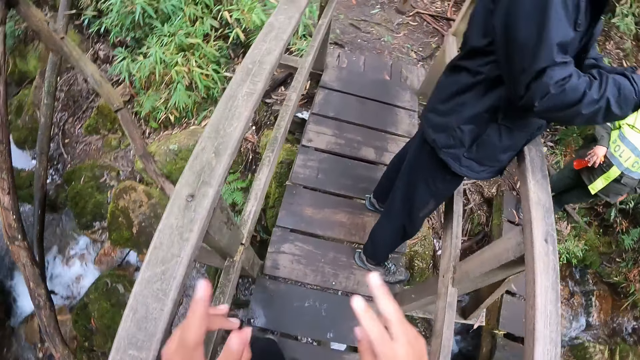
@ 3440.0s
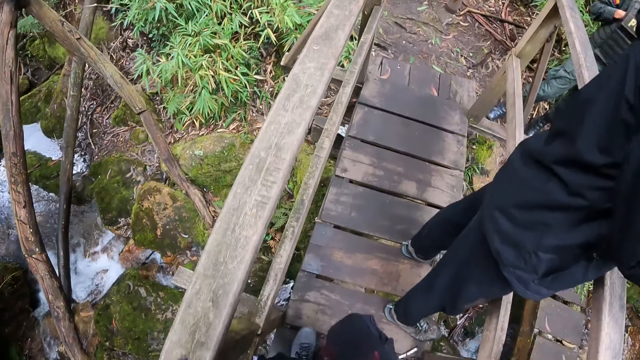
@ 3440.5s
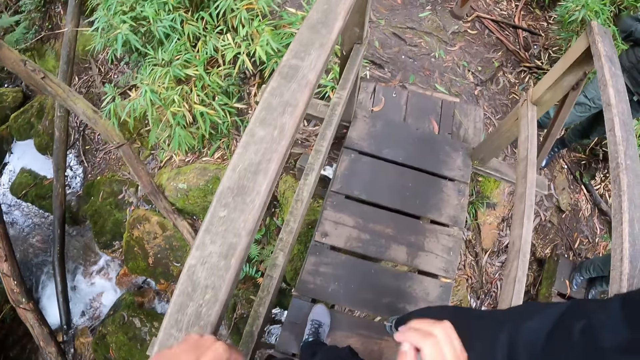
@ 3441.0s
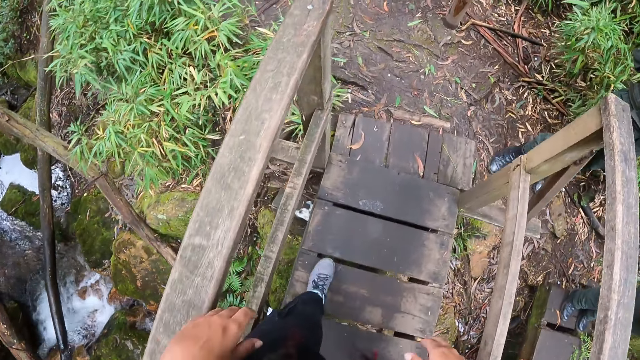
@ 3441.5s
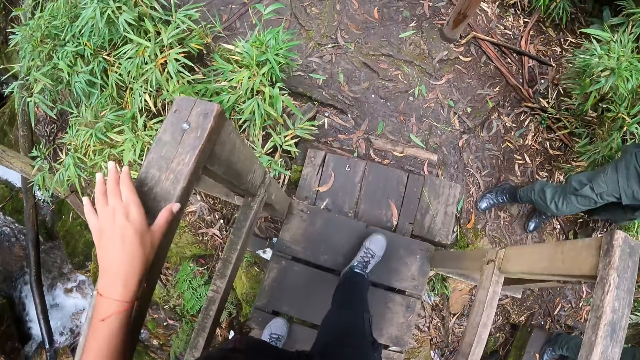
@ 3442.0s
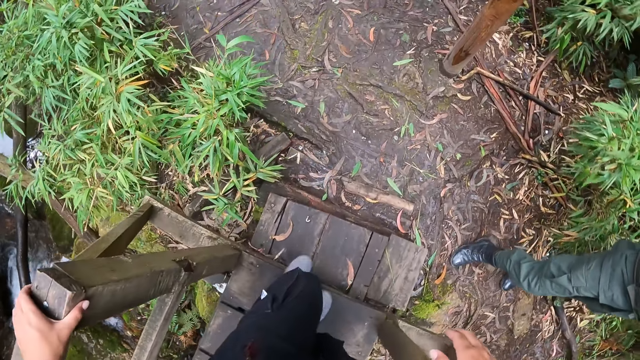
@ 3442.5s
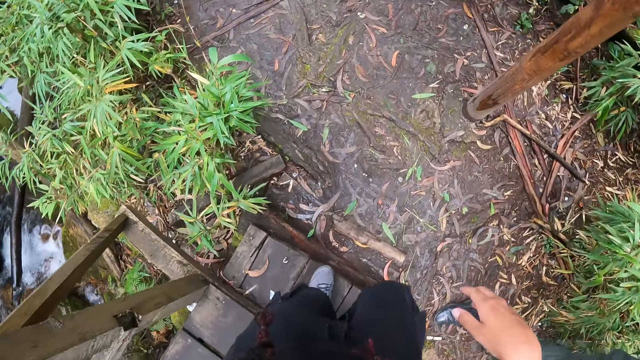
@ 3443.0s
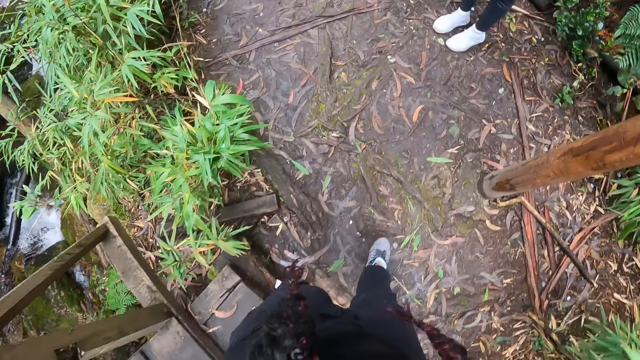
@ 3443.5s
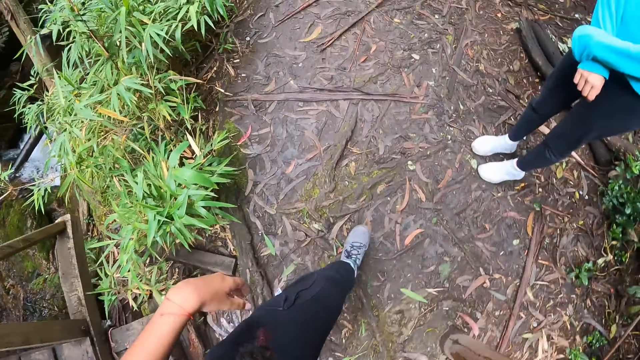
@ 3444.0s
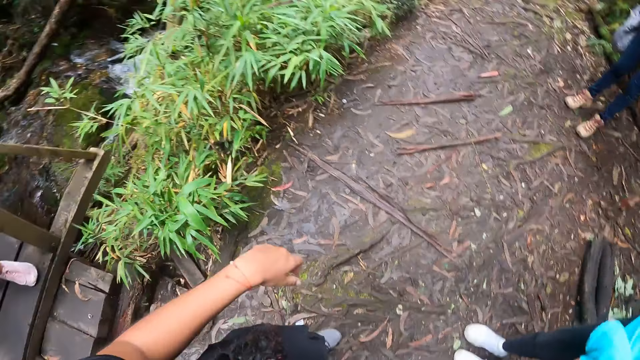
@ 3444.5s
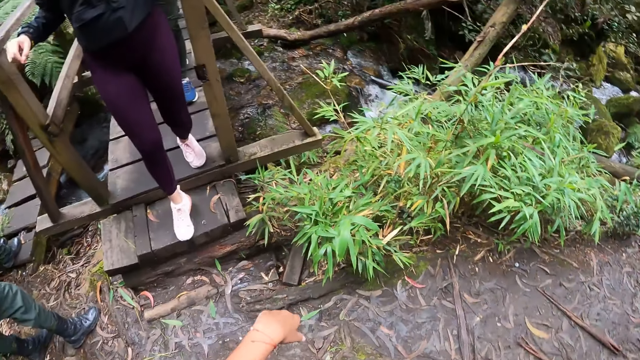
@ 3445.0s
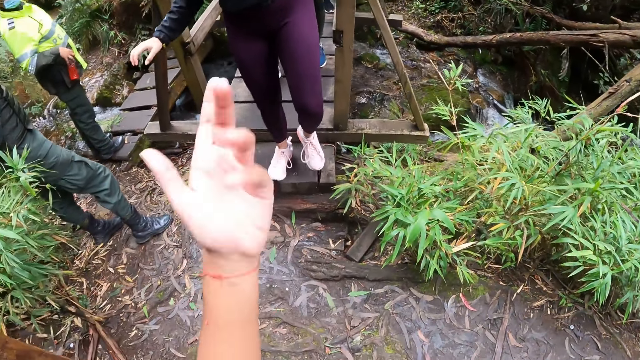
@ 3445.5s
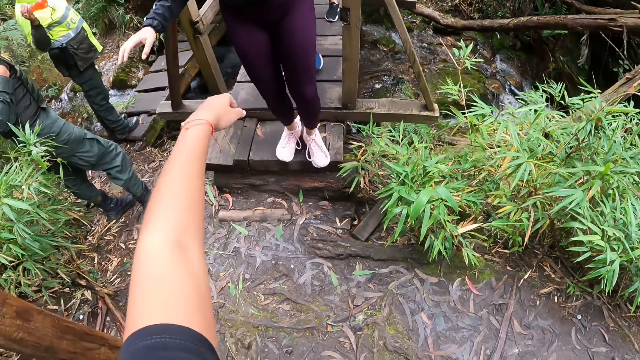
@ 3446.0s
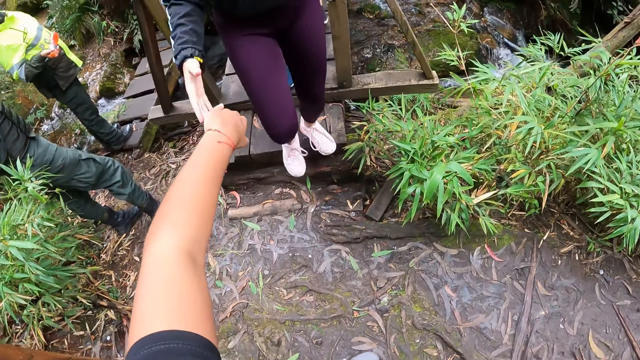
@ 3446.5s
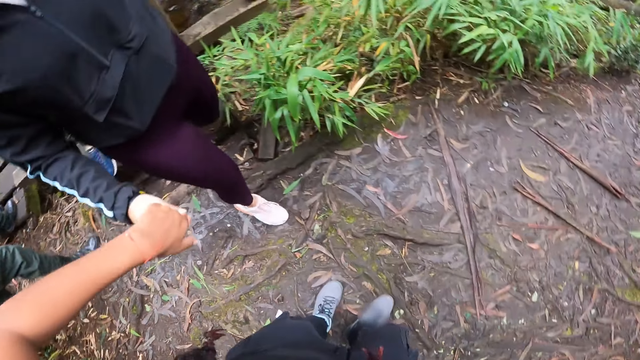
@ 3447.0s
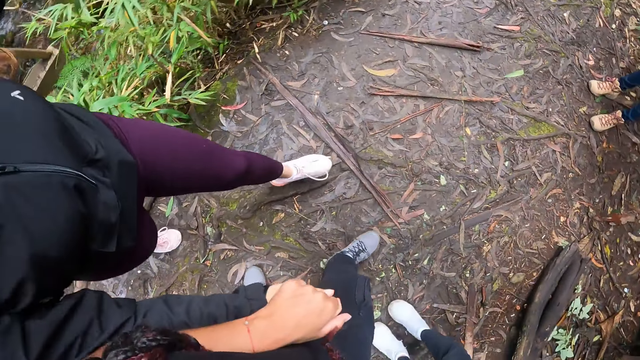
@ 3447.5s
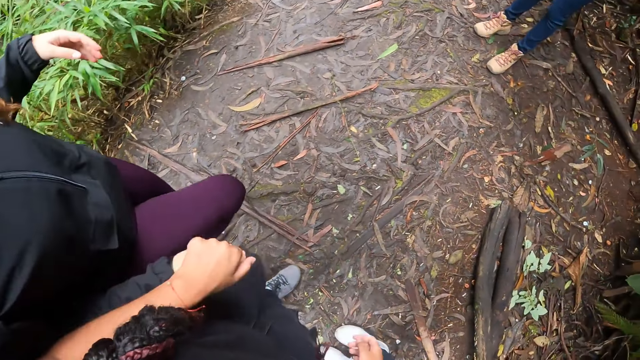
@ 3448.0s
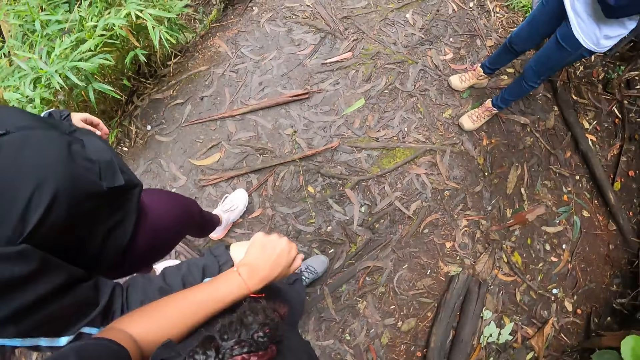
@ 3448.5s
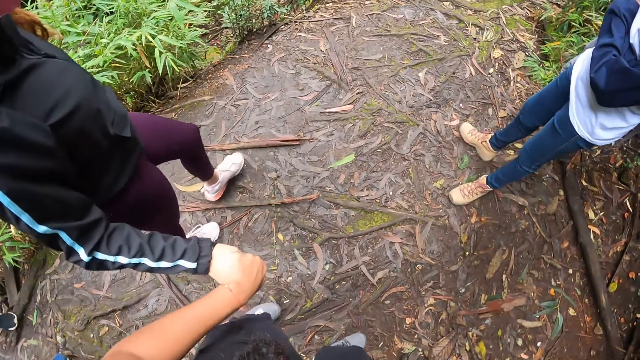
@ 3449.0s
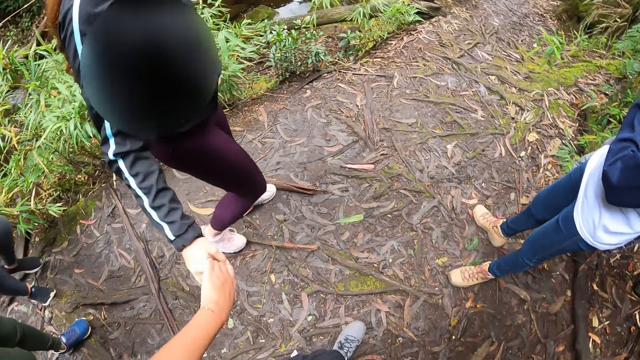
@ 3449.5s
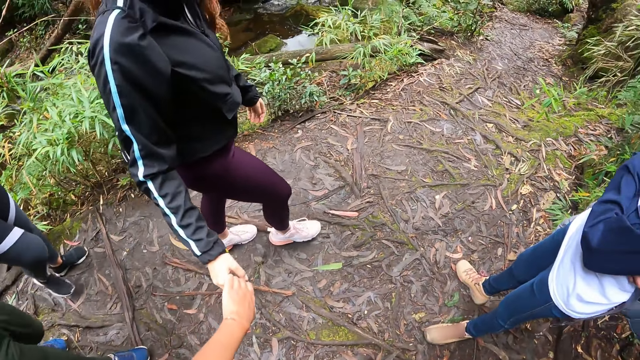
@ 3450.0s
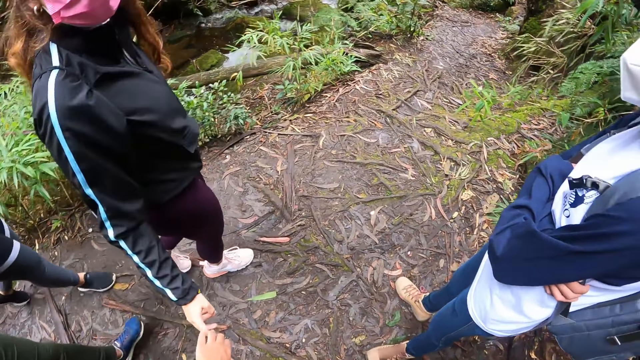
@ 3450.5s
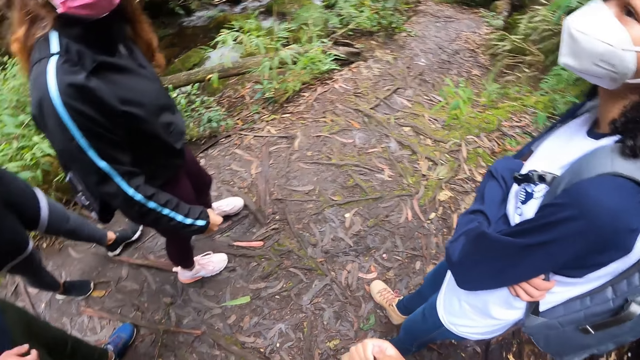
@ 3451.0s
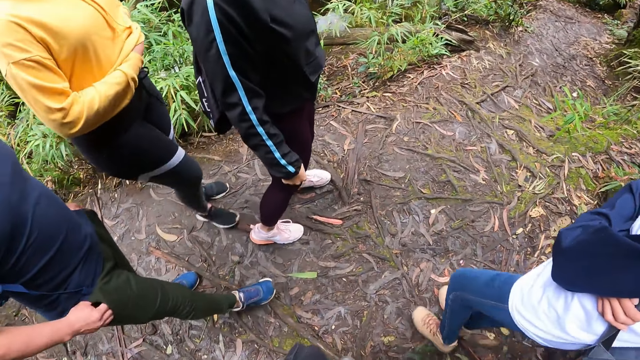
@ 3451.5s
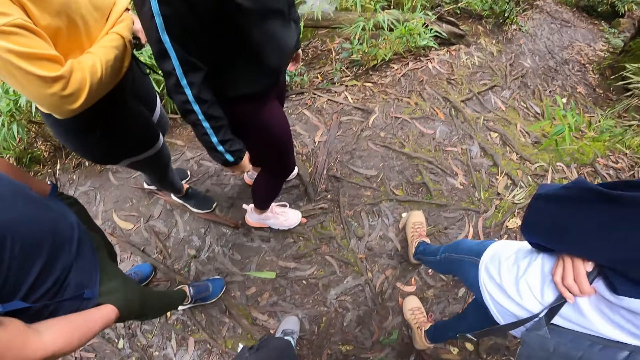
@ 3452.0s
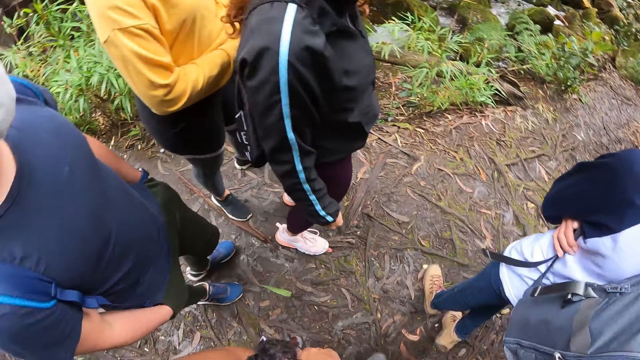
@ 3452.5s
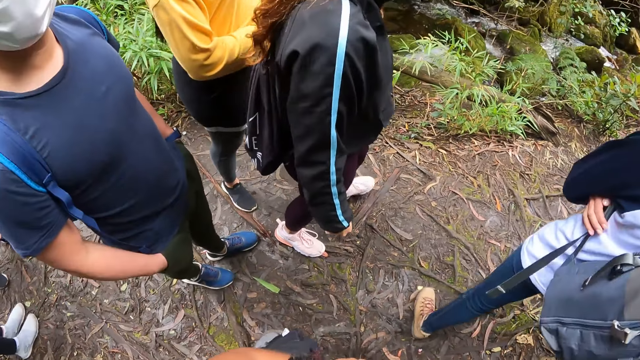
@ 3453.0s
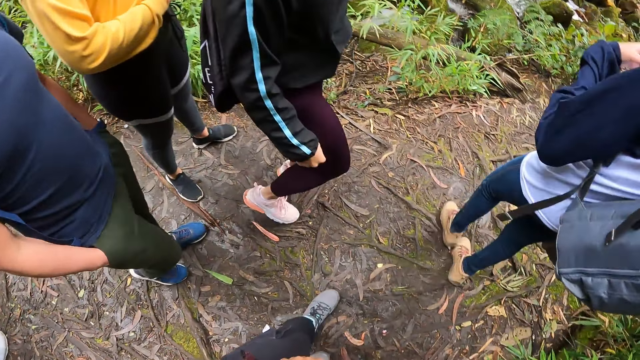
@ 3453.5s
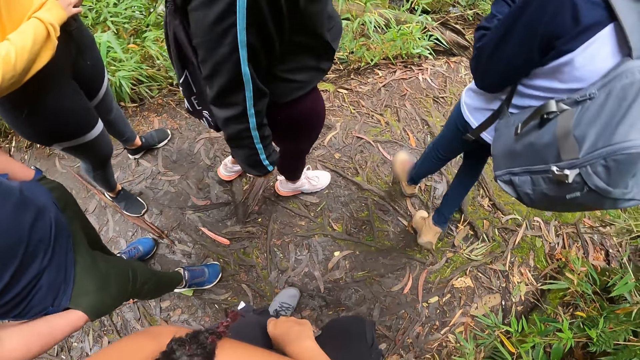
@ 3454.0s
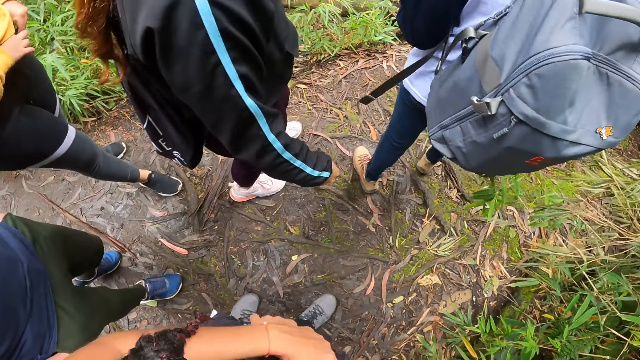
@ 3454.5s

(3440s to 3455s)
The camera wearer places her left hand on the wooden bridge. She adjusts the camera on her head with her right hand. She turns around and uses a gesture. She holds a woman's hand. The woman holds the camera wearer's left hand with her right hand. The camera wearer walks around with the woman. She interacts with the woman and another woman. She moves around. She interacts with the woman, the other woman, another woman and a man.

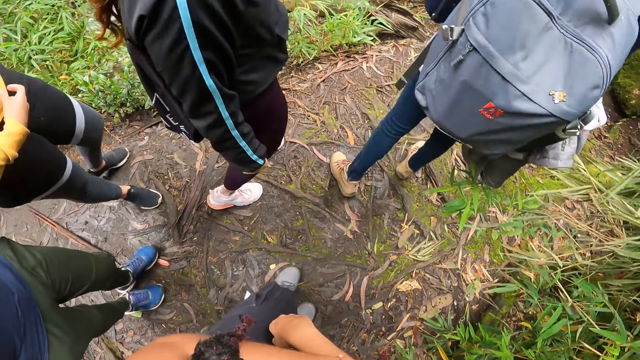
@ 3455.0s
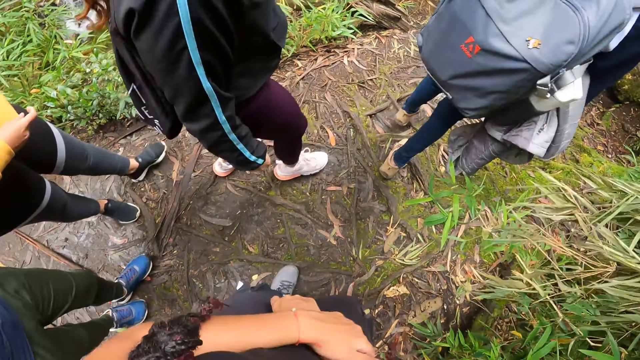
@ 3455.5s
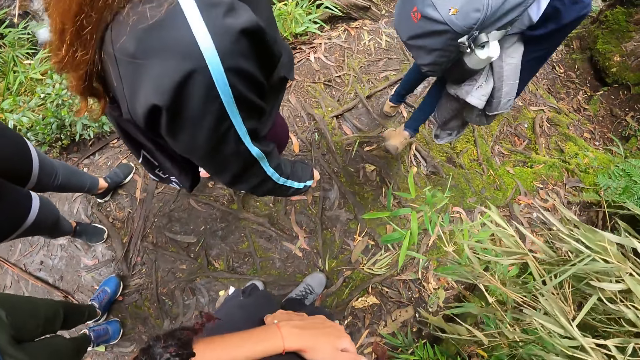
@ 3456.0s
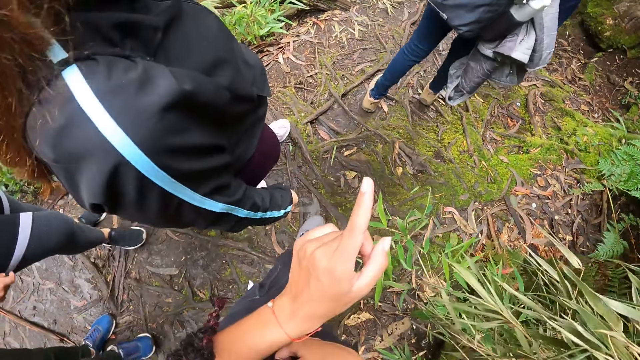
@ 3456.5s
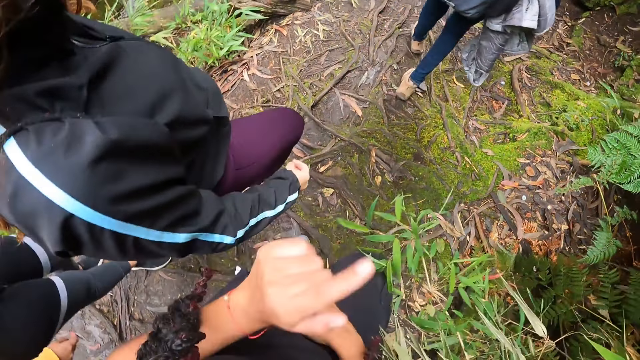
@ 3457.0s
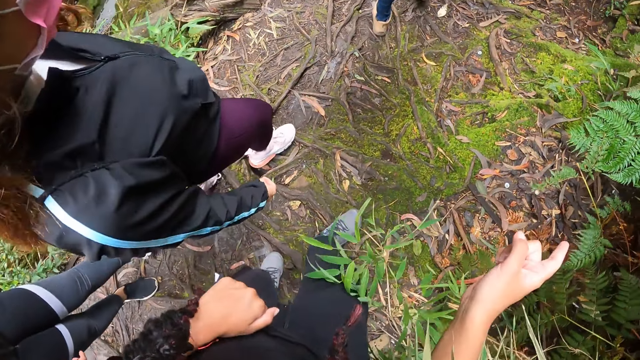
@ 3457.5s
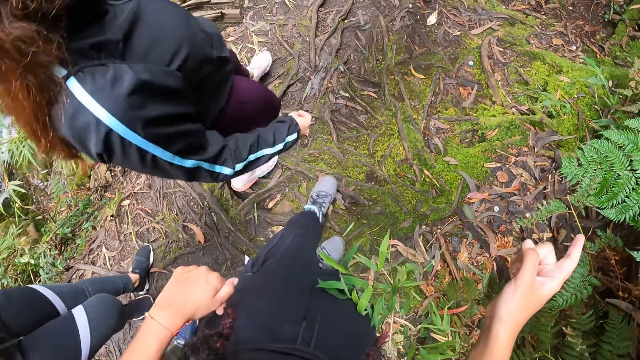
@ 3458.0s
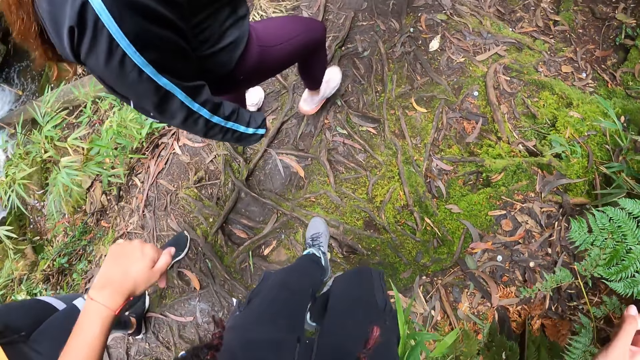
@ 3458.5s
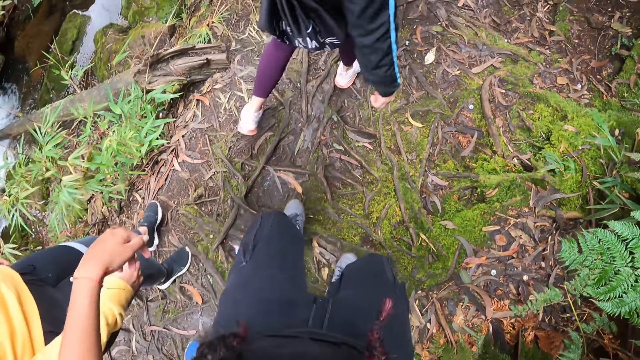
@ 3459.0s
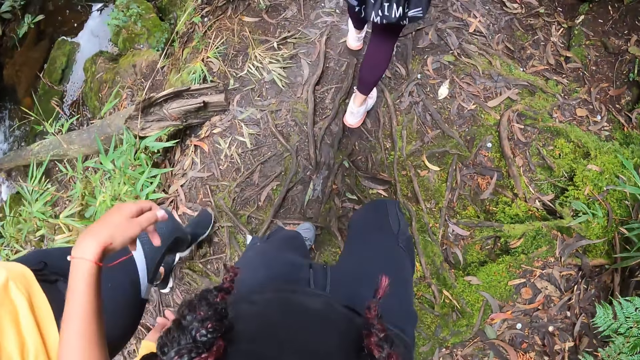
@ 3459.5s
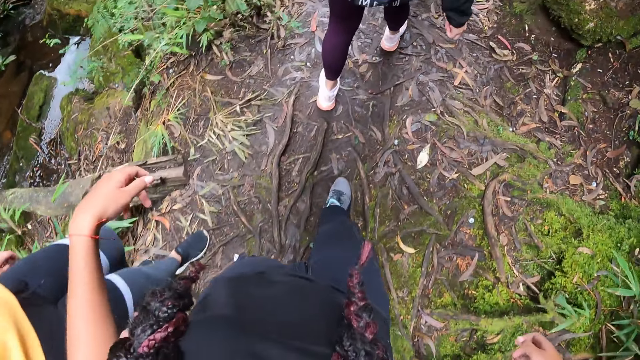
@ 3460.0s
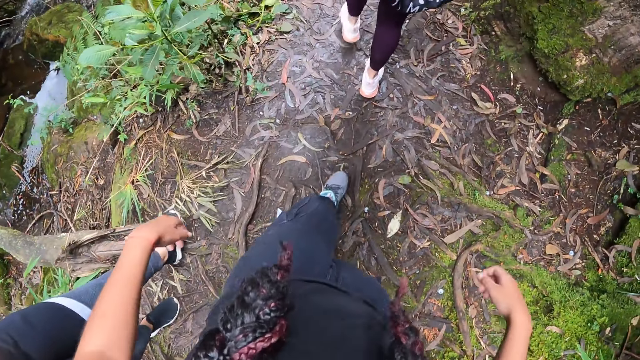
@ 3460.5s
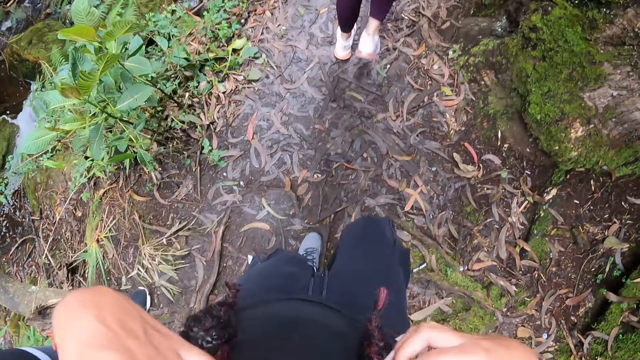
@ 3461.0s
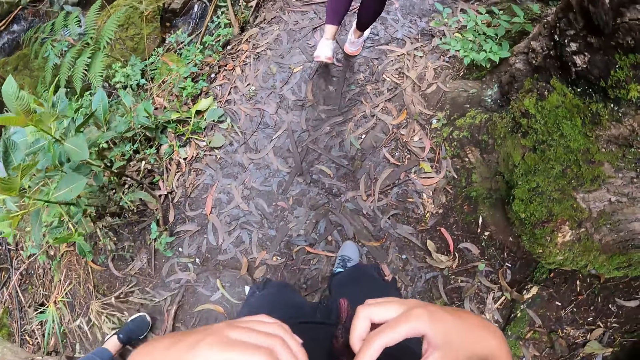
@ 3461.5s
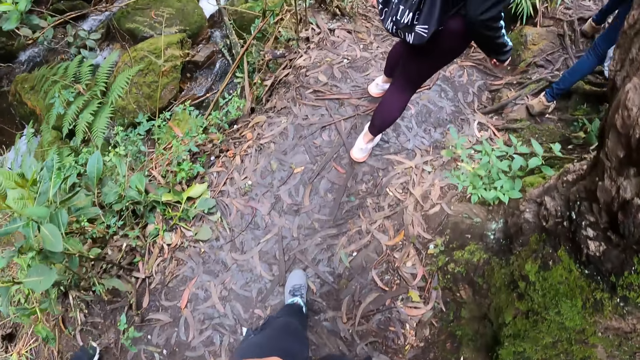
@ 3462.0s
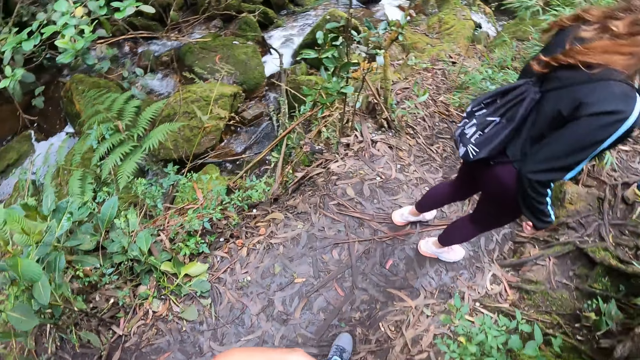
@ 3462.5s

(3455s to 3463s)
The camera wearer points with a finger. They walk around.
